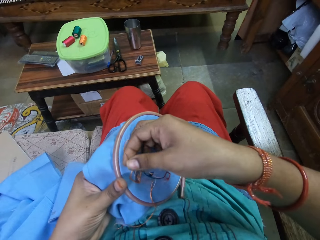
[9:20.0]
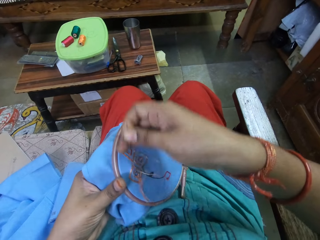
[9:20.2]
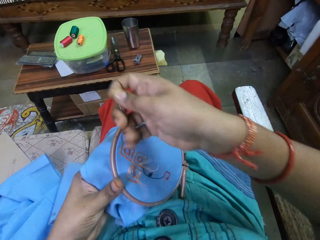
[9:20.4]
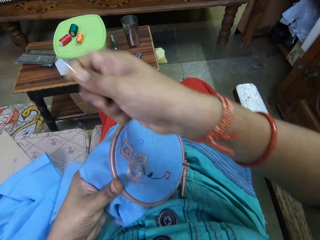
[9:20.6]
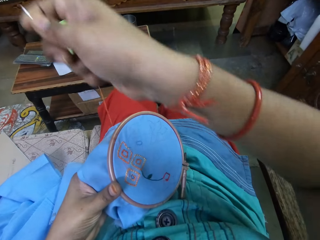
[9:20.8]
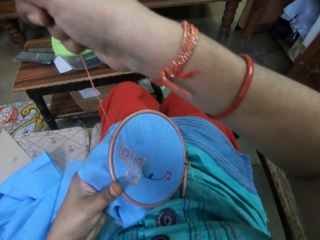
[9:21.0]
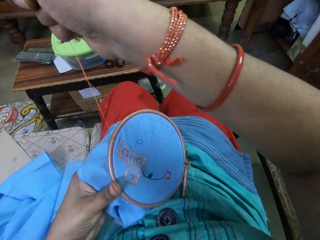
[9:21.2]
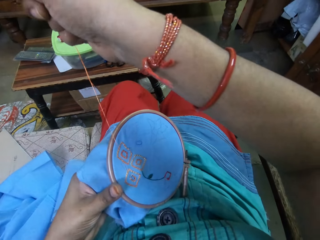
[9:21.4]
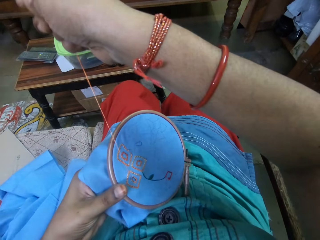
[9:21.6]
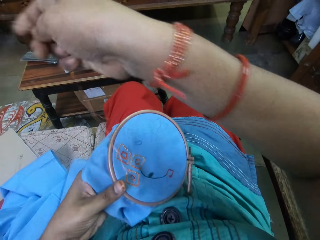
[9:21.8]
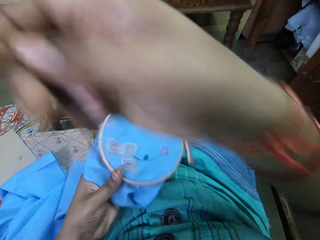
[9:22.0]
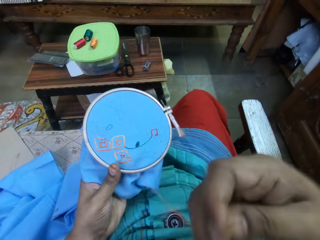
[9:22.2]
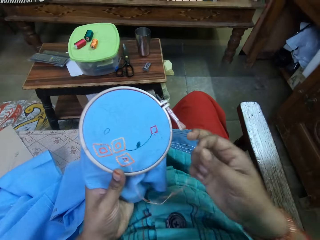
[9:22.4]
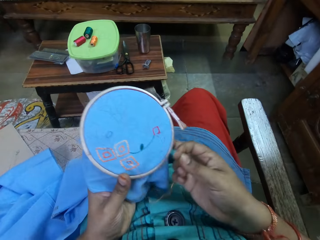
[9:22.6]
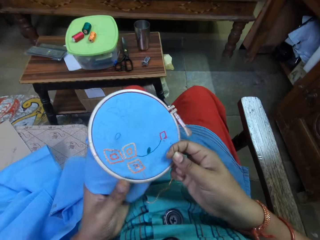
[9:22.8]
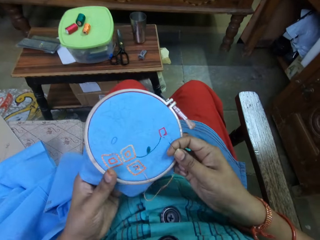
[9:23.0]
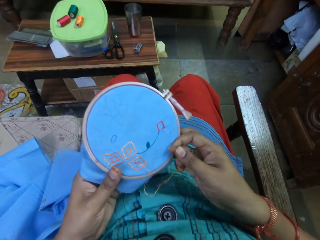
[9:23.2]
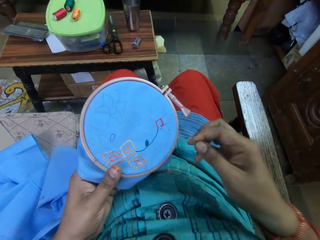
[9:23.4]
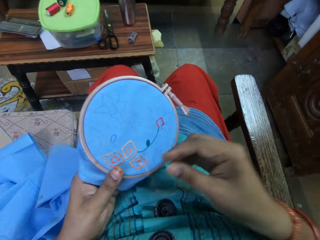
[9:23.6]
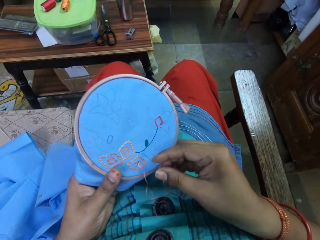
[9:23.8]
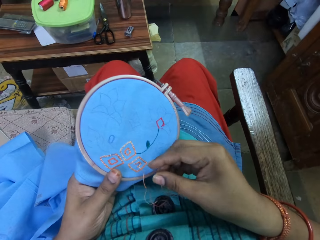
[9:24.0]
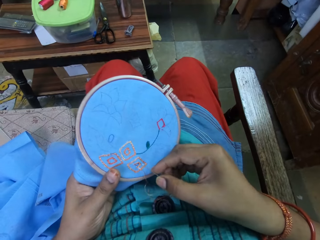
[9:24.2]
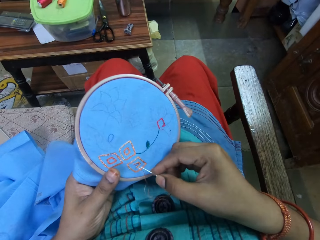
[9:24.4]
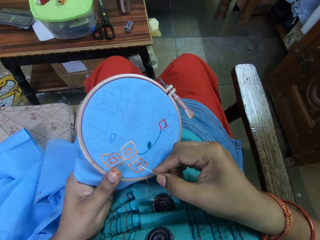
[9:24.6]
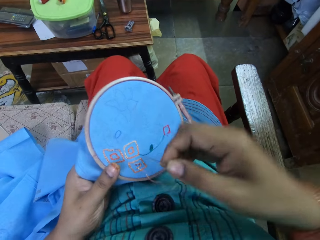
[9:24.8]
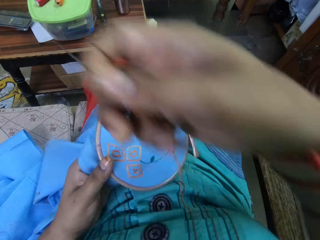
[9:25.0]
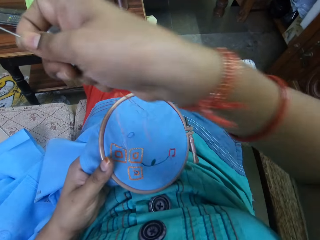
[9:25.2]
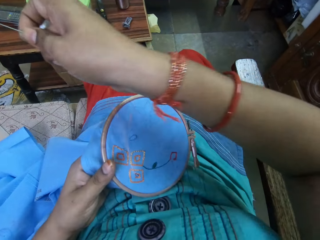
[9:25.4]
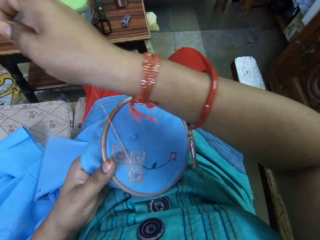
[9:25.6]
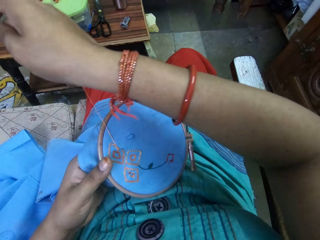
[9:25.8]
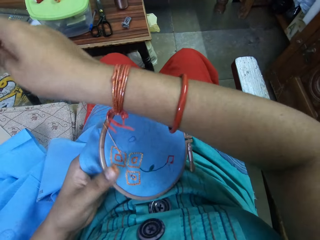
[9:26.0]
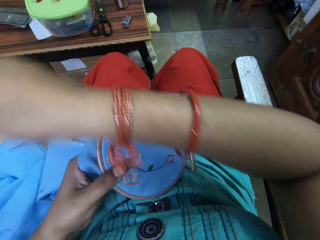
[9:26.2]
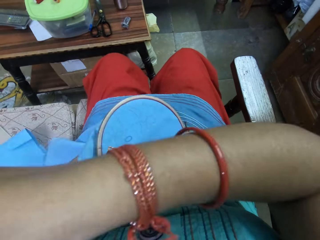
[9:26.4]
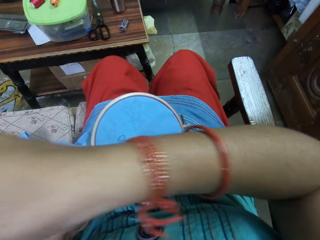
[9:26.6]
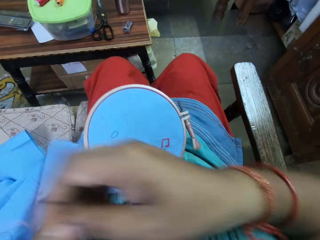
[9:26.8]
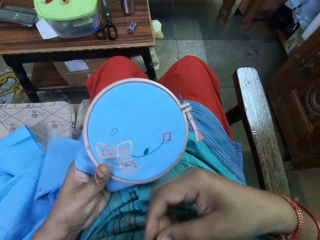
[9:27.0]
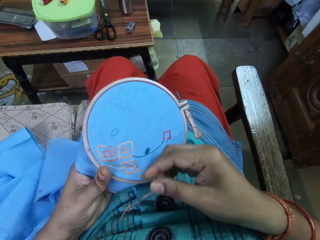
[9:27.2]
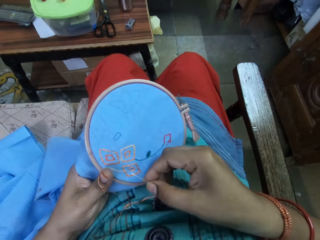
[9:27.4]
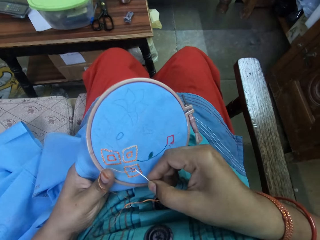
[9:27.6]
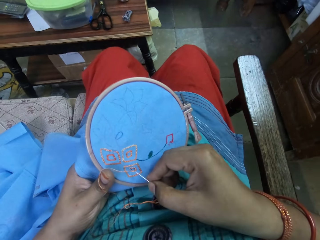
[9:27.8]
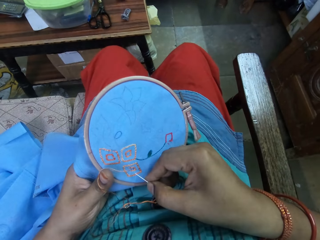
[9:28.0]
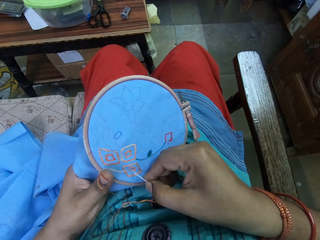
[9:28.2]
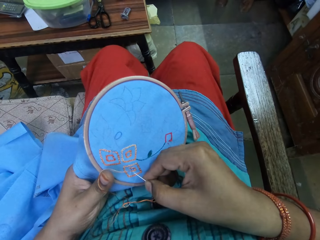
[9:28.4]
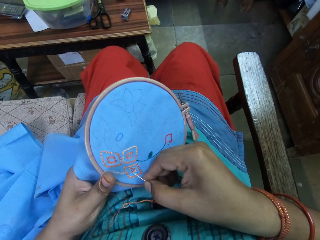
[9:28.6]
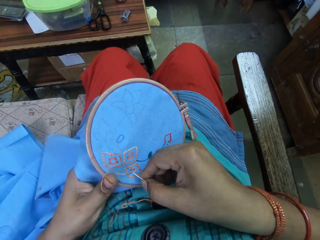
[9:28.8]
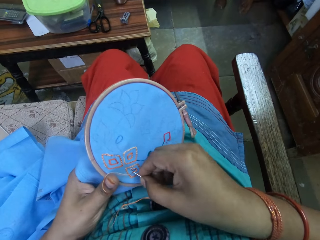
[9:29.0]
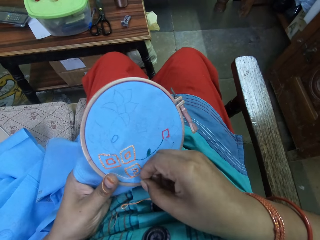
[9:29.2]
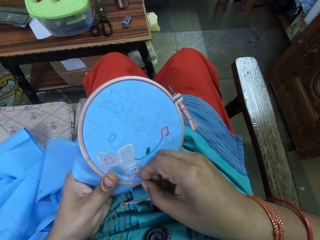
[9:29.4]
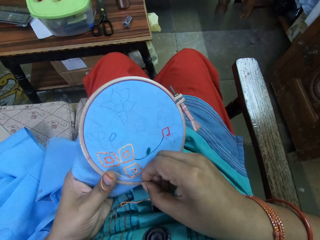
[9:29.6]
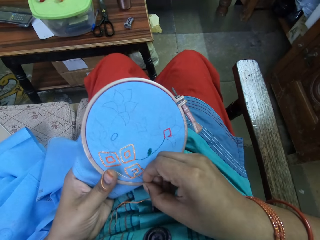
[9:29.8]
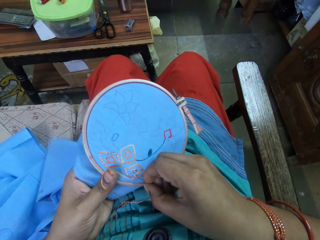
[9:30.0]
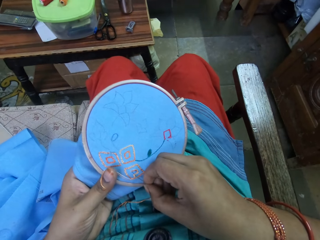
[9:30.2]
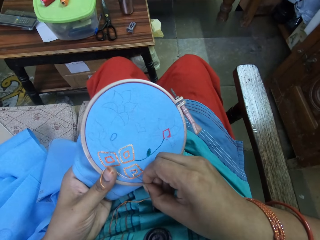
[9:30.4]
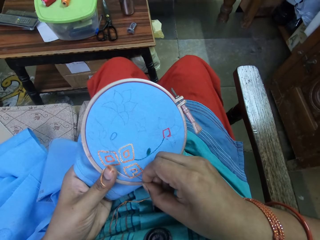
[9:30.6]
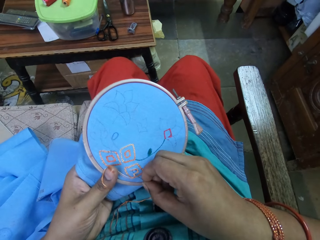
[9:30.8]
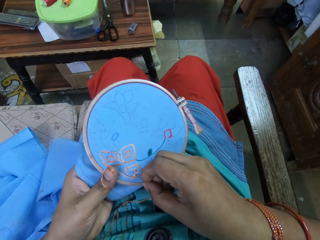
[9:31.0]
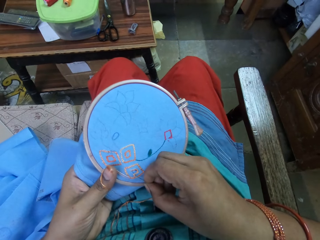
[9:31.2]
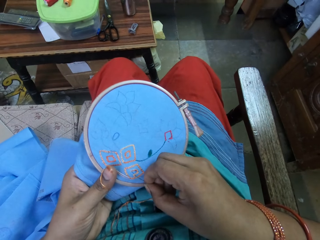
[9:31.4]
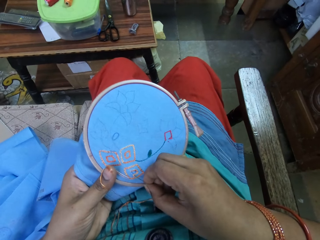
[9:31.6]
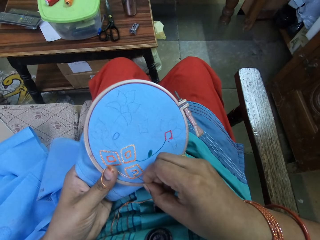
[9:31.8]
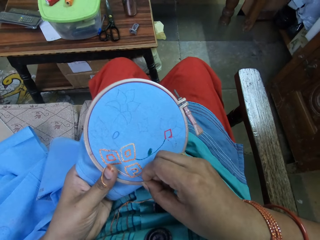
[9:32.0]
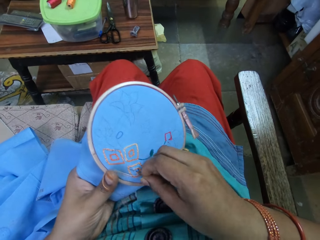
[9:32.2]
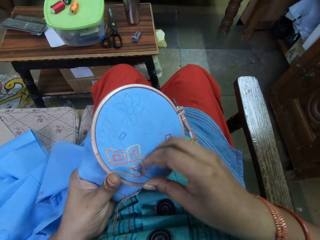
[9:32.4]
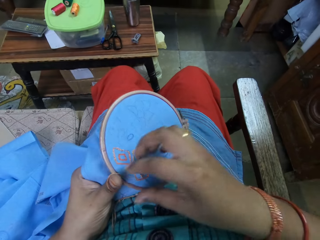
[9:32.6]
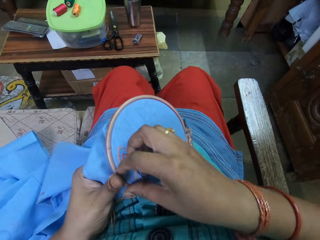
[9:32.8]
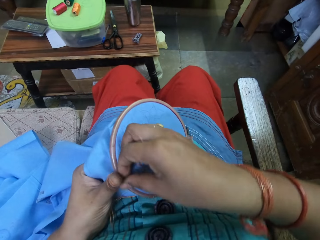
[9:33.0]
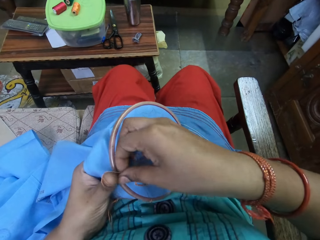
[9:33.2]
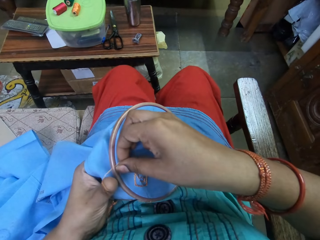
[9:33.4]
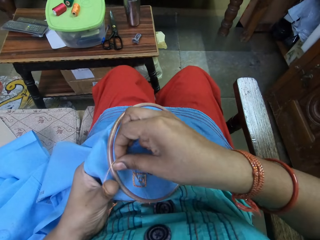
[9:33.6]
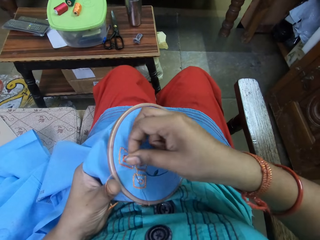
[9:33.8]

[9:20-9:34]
The camera wearer straightens the yarn. They sew the fabric with a sewing needle.

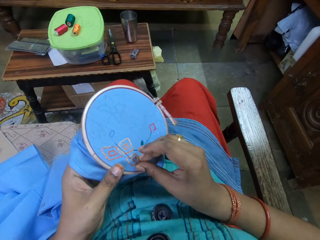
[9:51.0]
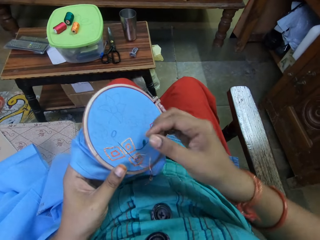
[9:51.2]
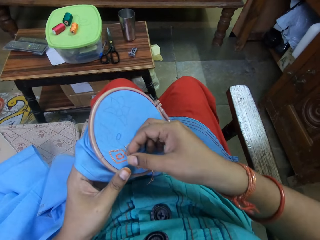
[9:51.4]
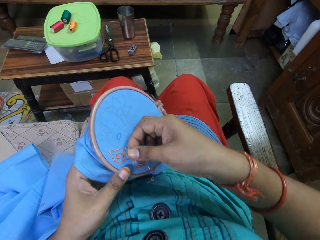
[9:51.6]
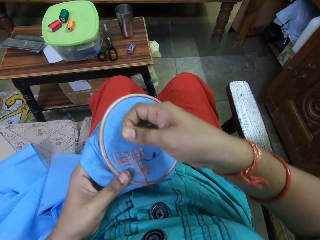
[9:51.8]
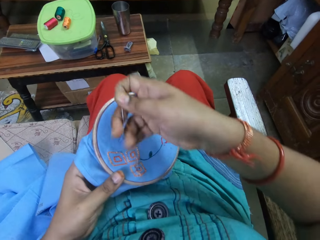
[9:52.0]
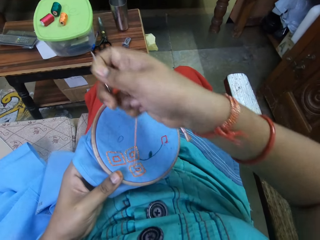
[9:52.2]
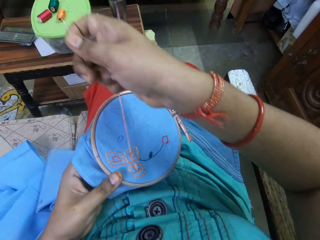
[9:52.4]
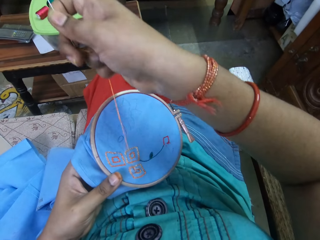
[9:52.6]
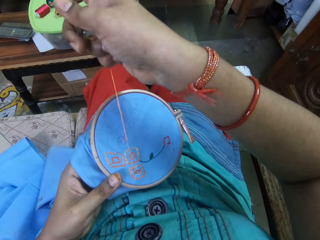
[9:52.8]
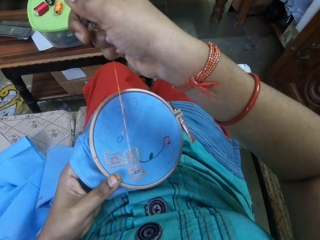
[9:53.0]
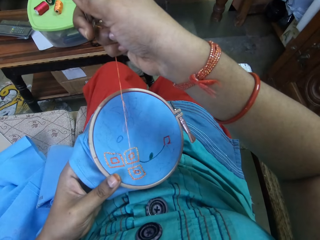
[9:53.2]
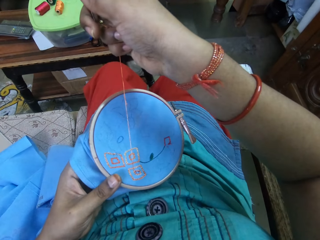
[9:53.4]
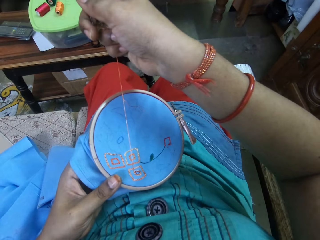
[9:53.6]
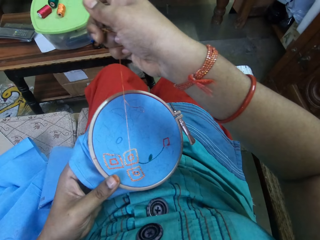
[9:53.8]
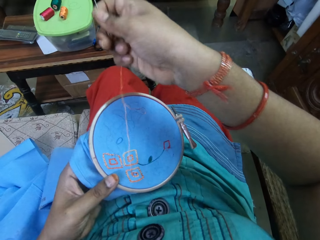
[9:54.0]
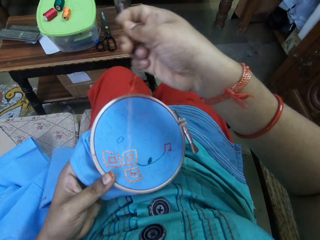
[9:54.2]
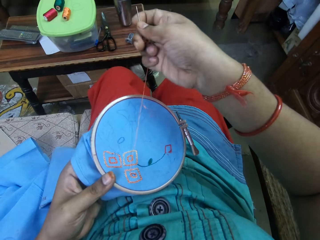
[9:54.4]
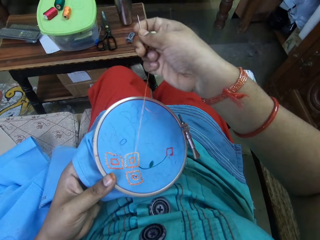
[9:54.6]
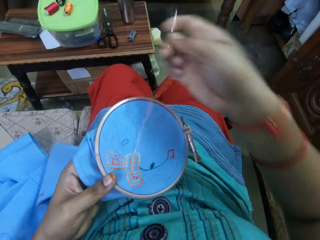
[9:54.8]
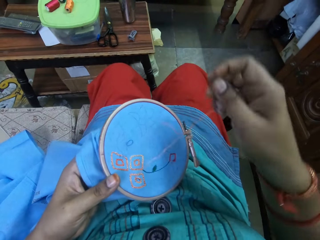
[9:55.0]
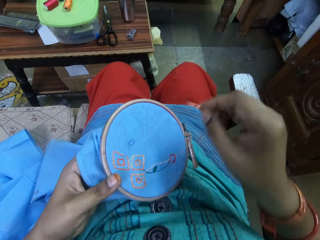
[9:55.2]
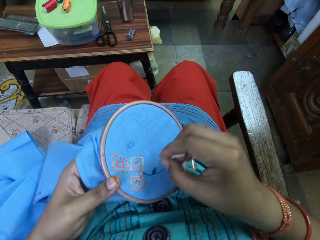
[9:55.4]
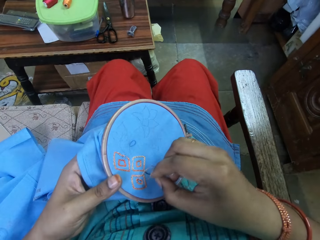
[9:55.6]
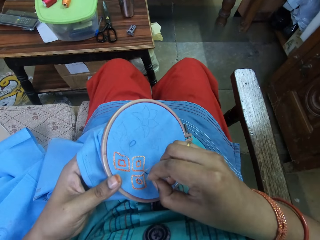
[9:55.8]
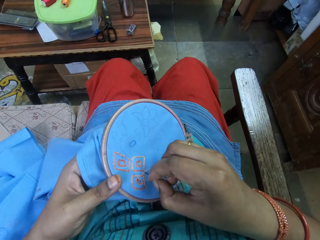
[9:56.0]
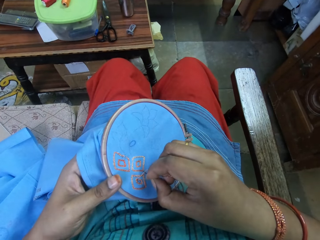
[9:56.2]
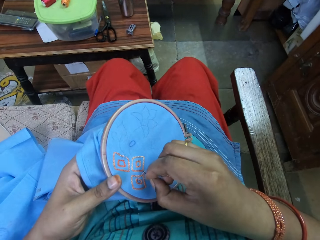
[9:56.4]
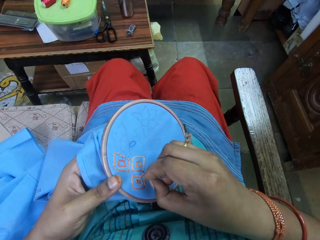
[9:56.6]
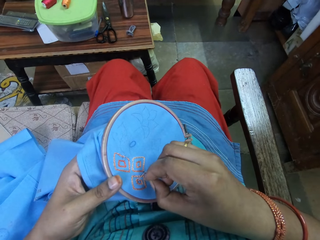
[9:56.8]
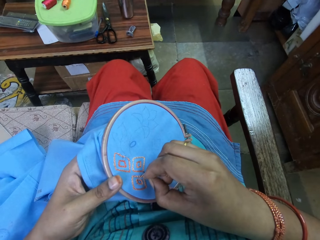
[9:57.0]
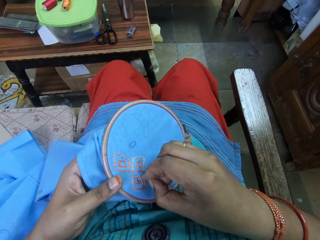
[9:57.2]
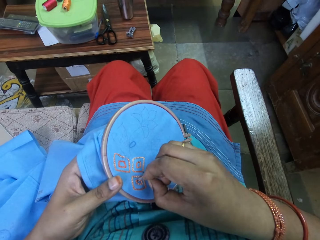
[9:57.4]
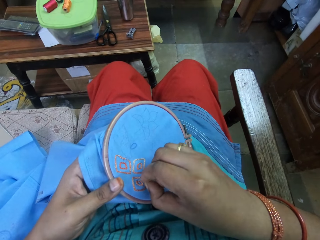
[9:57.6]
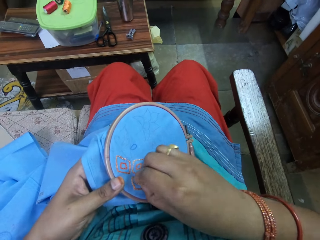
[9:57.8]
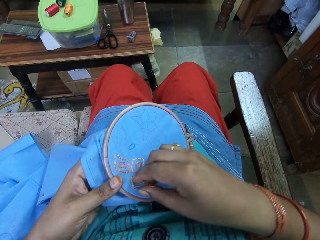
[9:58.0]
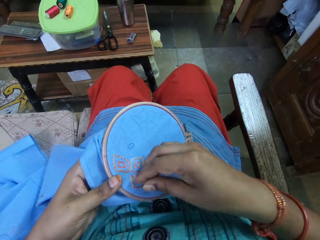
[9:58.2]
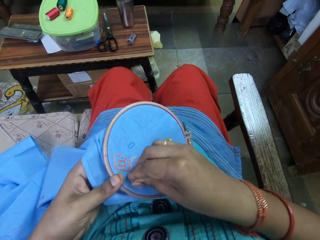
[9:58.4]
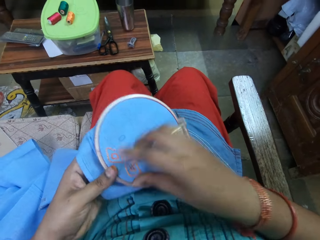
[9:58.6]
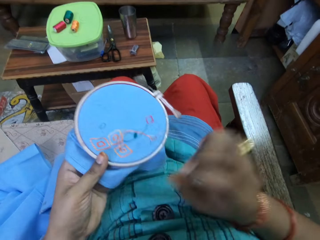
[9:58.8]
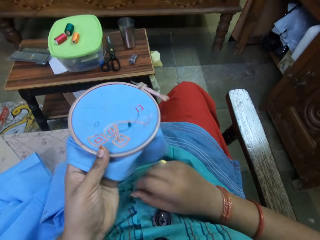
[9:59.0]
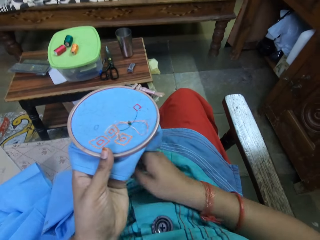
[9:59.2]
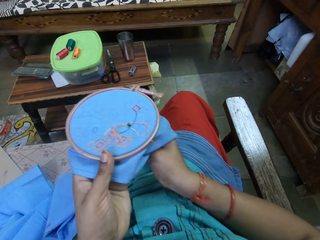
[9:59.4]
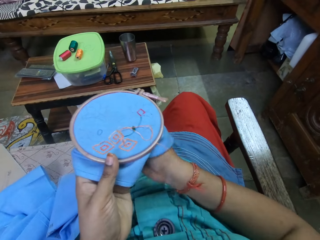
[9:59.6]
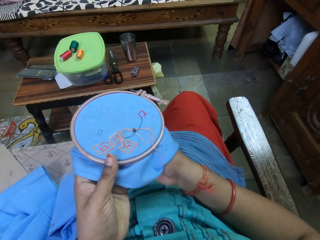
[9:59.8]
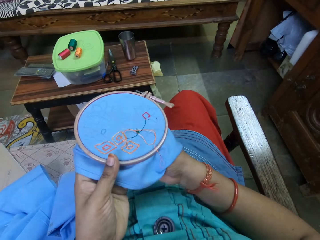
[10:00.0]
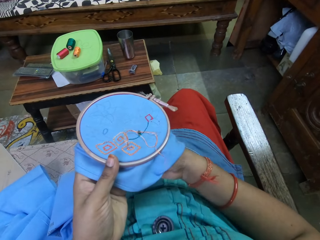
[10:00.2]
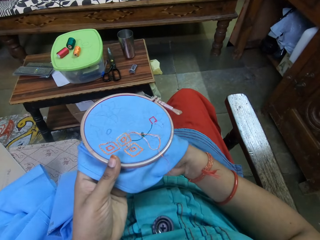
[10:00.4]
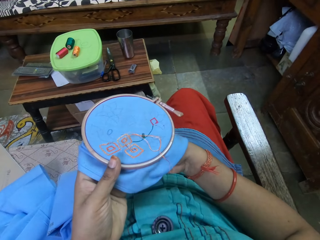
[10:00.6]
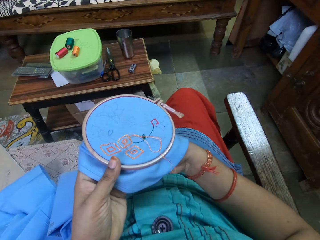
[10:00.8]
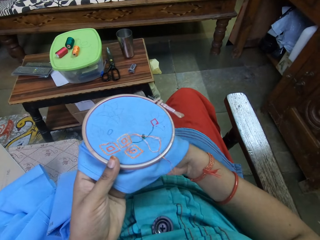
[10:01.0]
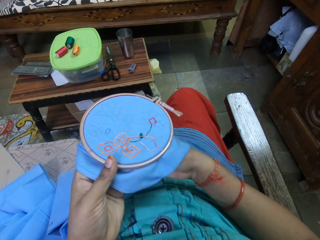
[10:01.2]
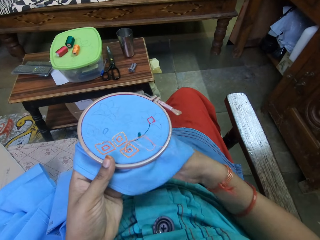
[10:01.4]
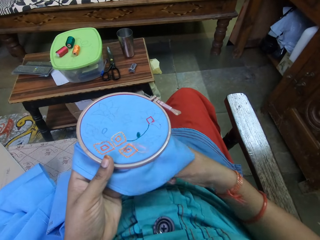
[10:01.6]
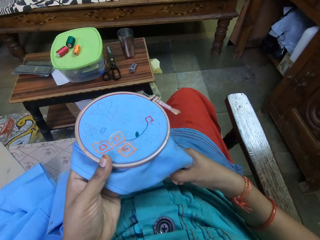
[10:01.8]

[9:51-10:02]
The camera wearer straightens the yarn. They sew the fabric with a sewing needle.
